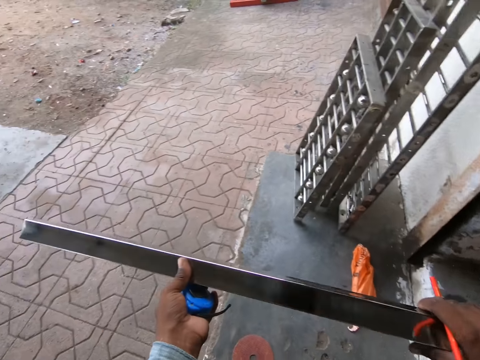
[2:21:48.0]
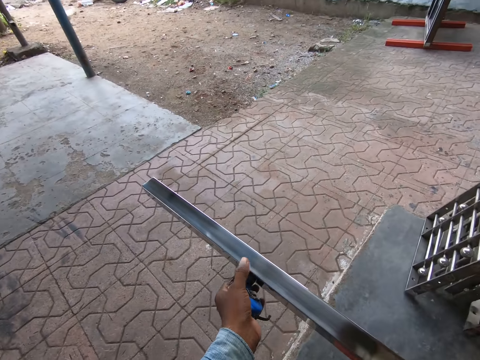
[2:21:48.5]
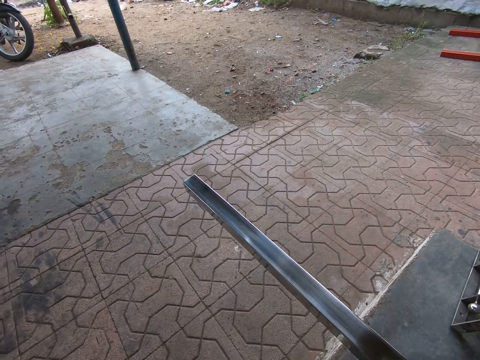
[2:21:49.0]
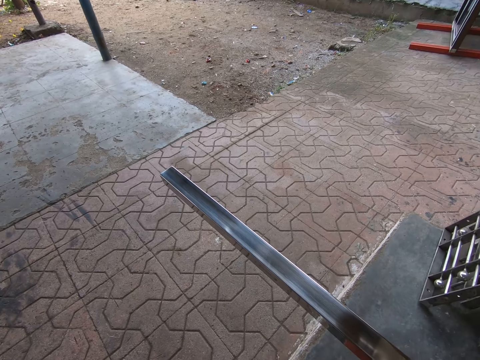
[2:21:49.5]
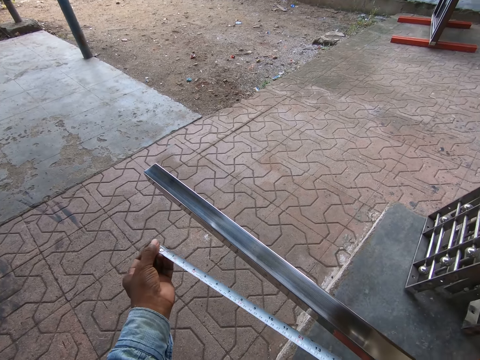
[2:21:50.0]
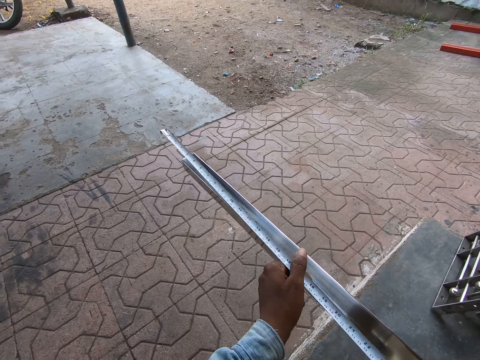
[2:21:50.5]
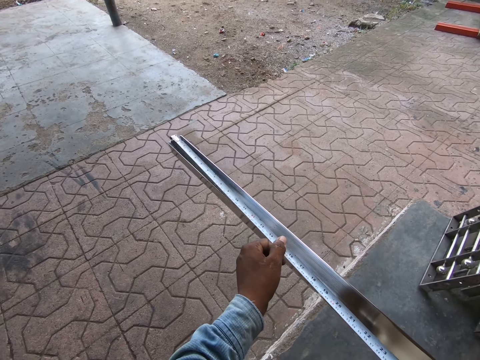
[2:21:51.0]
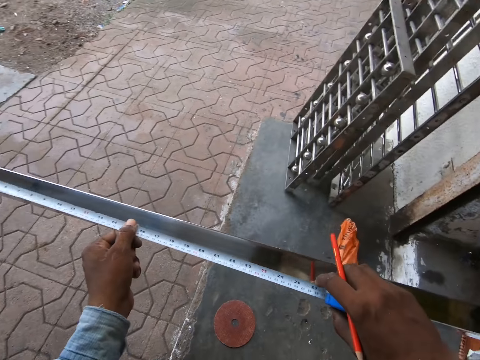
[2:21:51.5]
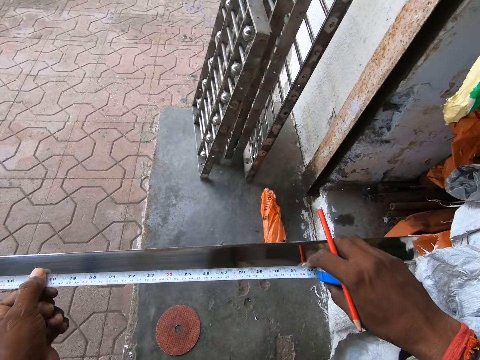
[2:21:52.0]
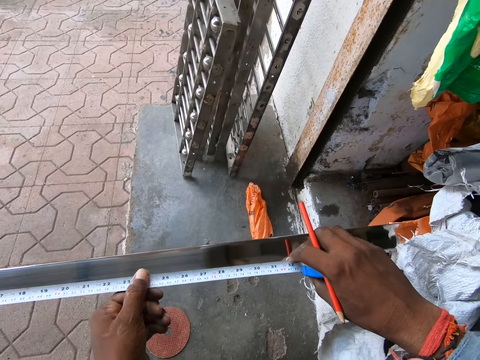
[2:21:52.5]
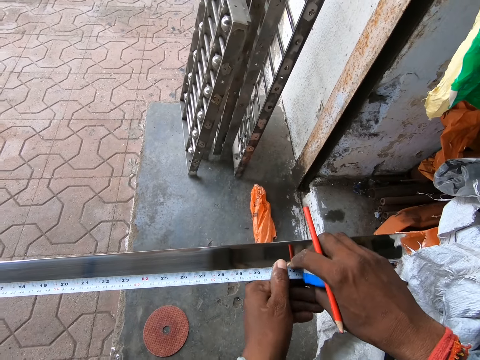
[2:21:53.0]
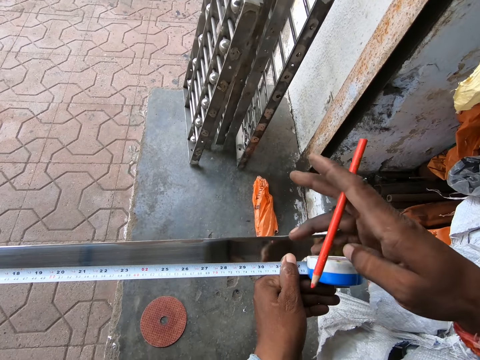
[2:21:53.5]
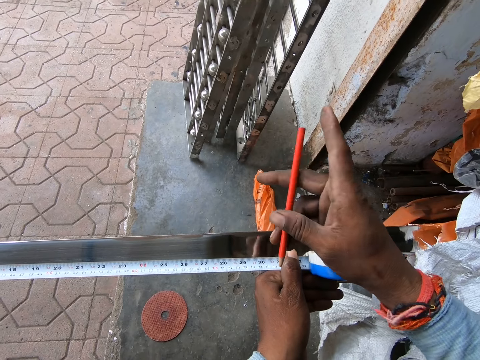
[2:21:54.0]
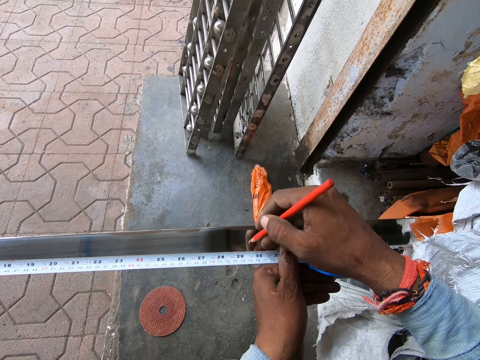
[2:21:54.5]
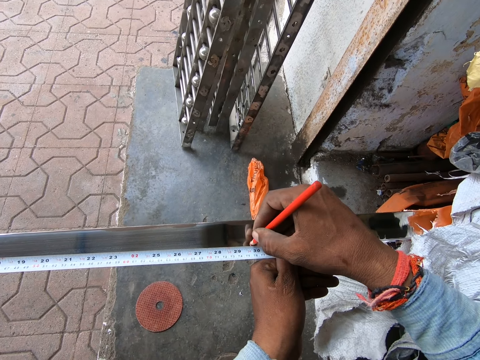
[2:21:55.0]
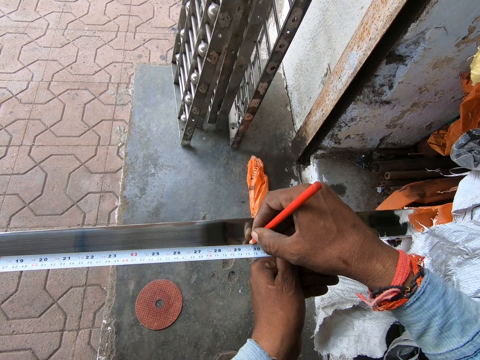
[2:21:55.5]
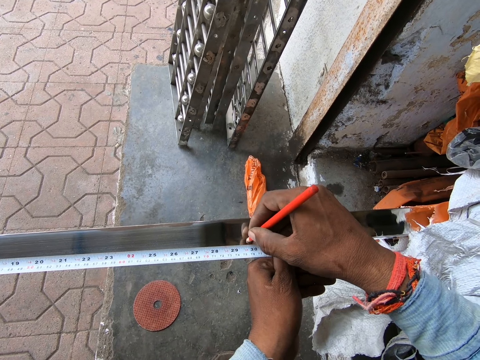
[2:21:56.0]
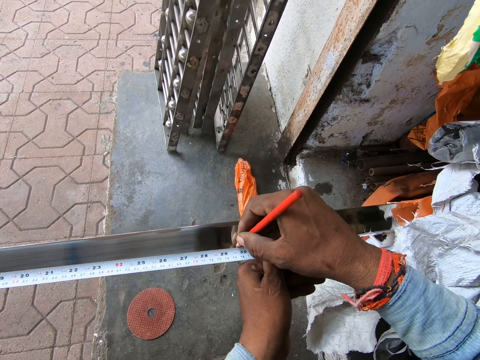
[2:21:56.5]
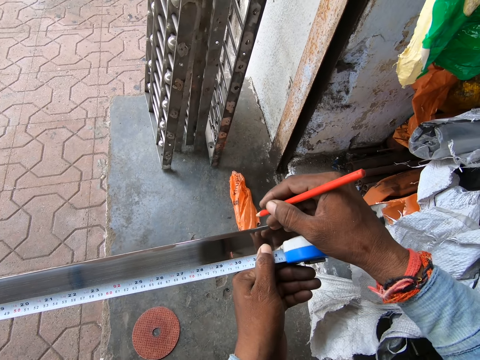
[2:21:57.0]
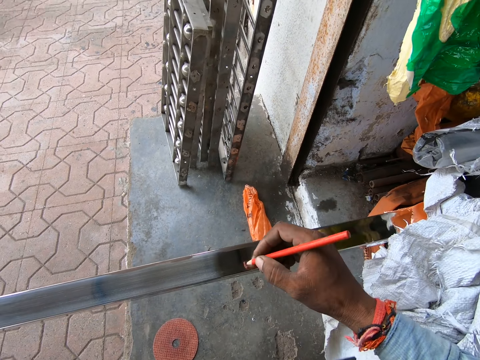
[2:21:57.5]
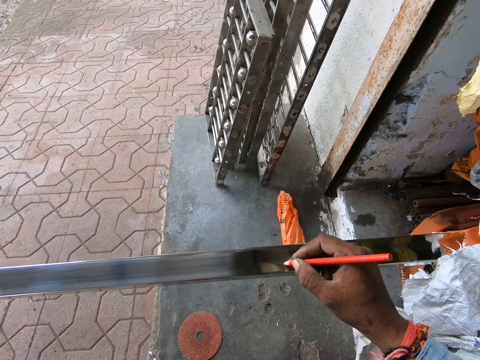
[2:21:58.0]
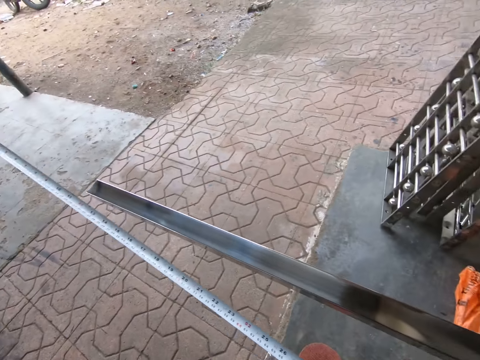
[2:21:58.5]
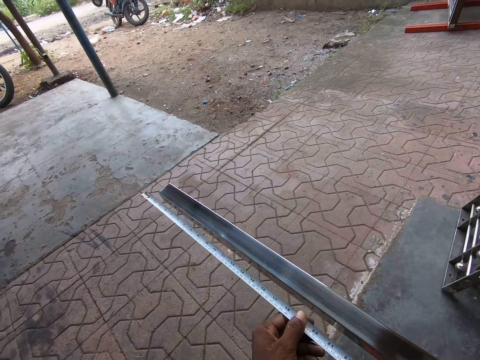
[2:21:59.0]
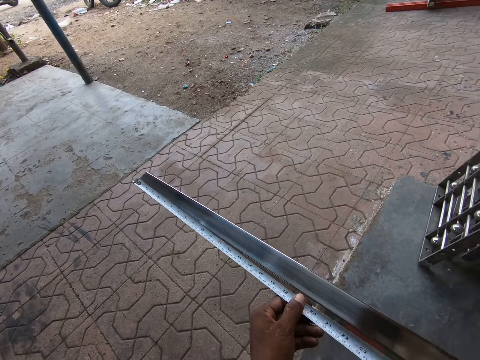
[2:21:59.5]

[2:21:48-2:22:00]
The camera wearer passes the tape measure in his left hand to his right hand. He pulls the hook of the tape measure with his left hand. He measures the rod with the tape measure in both hands. He holds the rod in the sack on the ground with his left hand. He marks a point on the rod with a pen in his right hand.

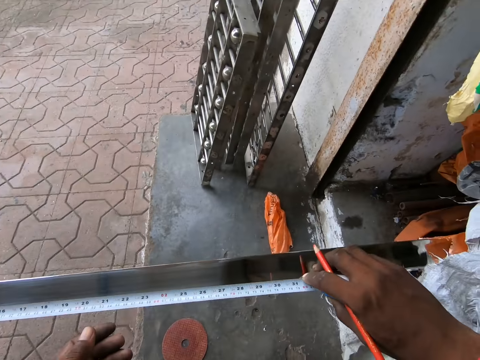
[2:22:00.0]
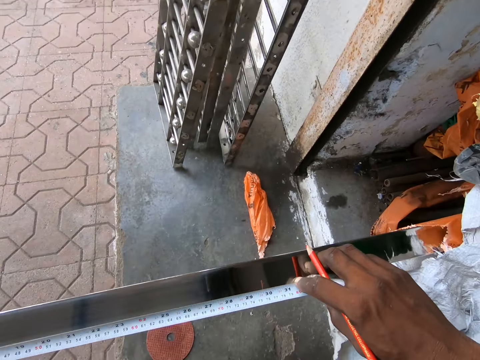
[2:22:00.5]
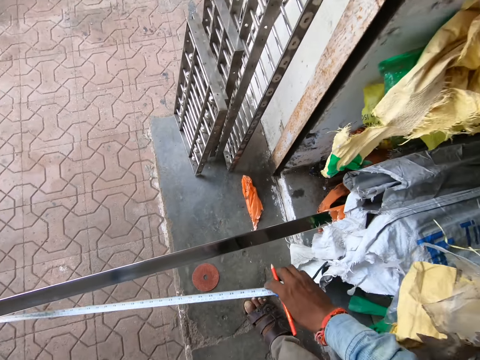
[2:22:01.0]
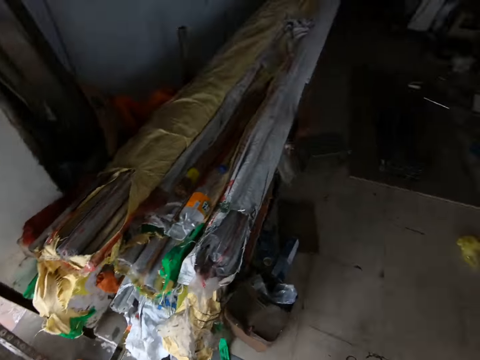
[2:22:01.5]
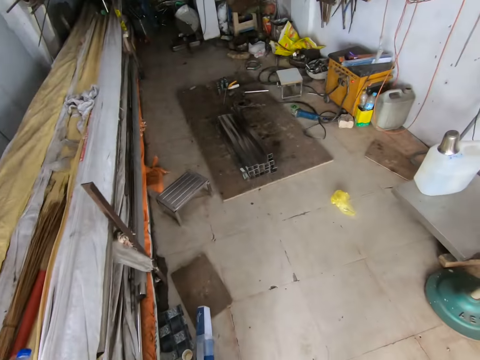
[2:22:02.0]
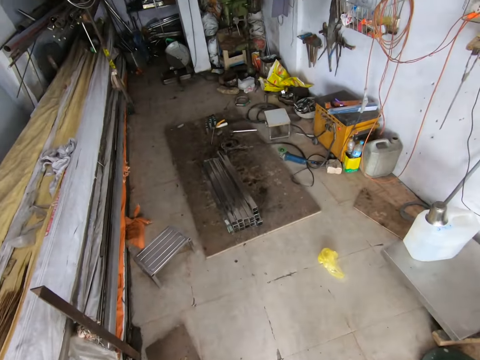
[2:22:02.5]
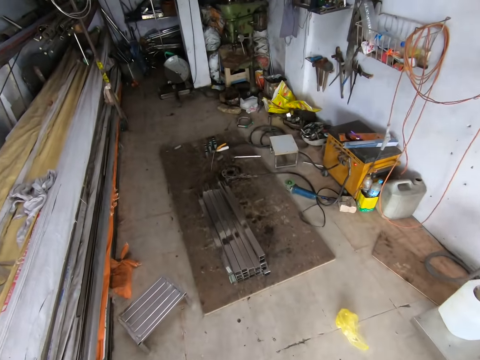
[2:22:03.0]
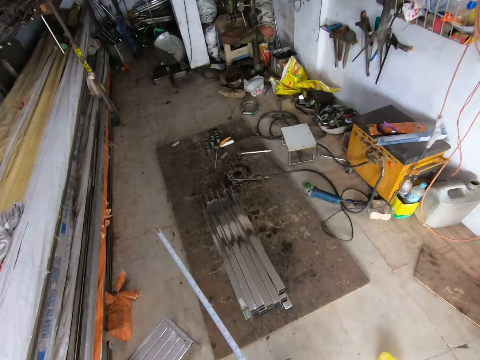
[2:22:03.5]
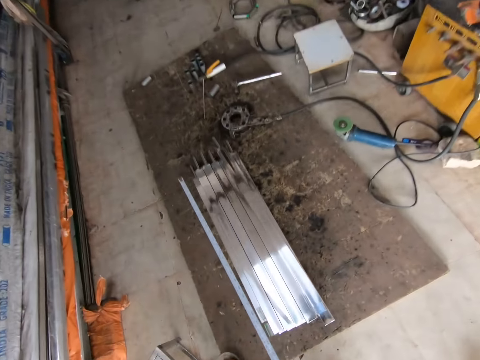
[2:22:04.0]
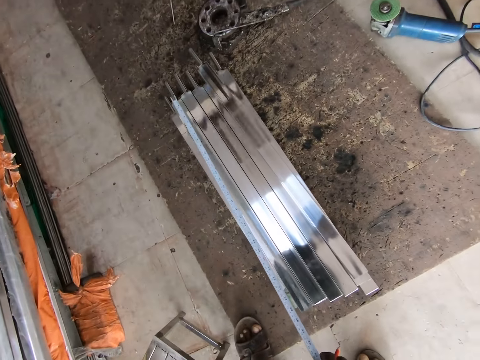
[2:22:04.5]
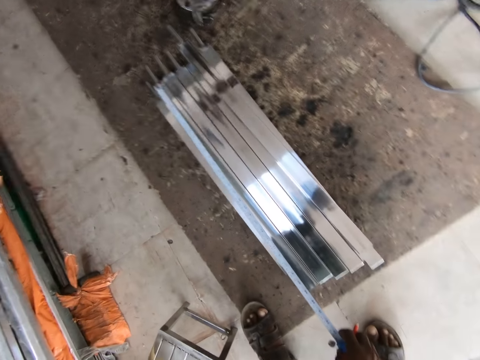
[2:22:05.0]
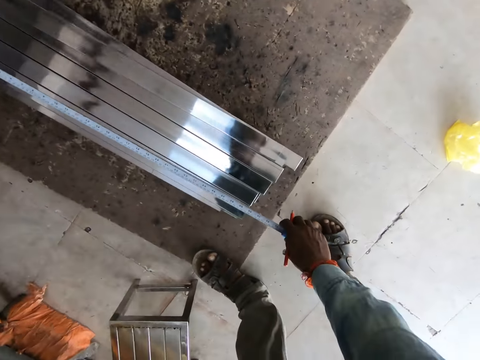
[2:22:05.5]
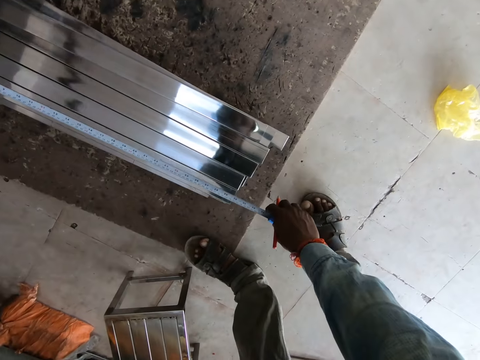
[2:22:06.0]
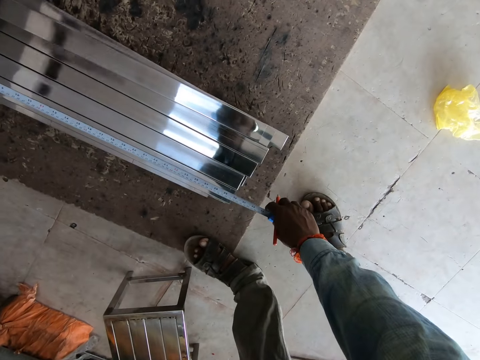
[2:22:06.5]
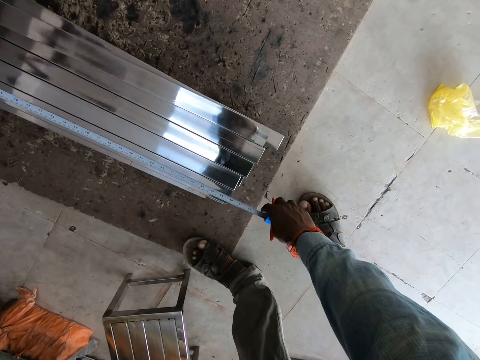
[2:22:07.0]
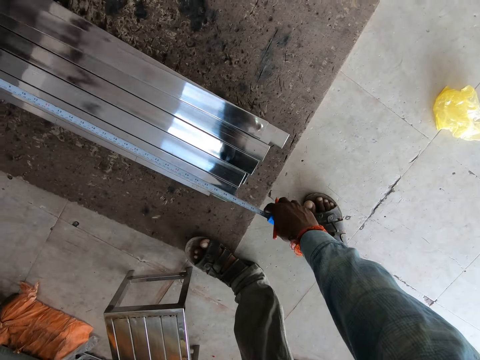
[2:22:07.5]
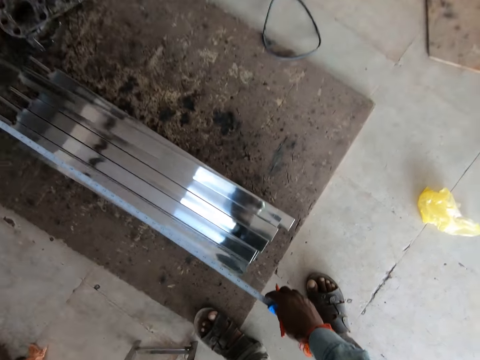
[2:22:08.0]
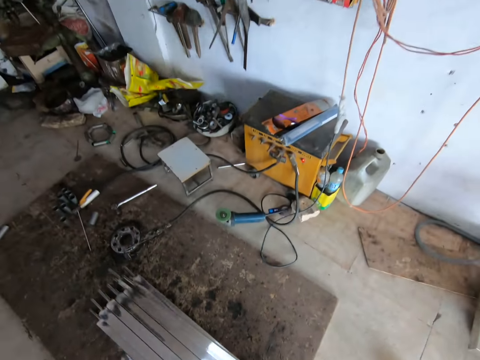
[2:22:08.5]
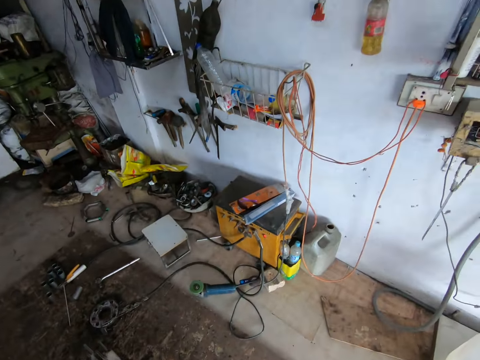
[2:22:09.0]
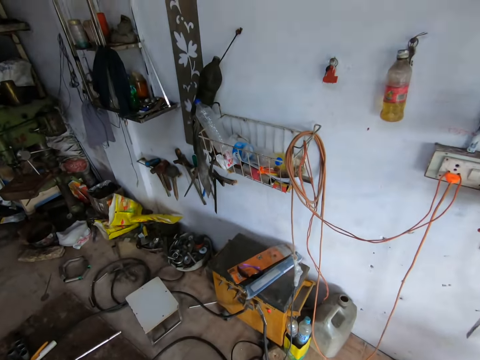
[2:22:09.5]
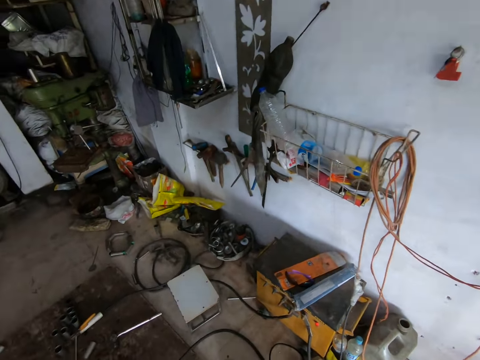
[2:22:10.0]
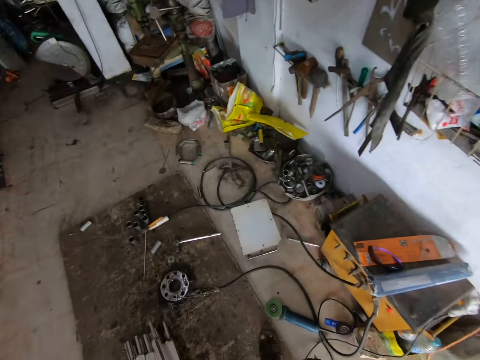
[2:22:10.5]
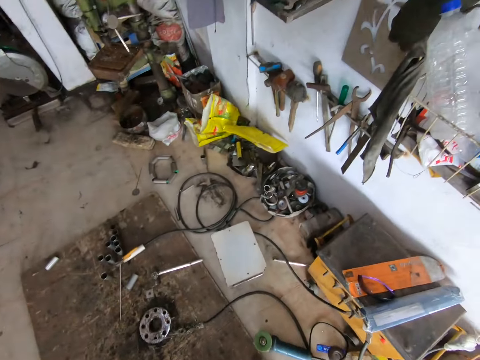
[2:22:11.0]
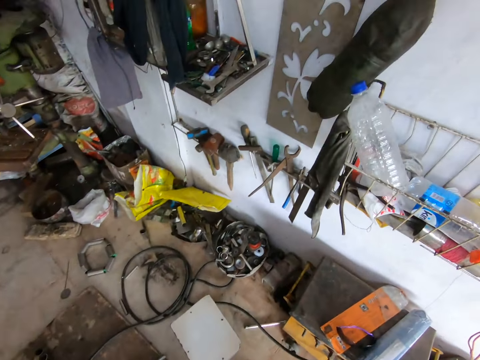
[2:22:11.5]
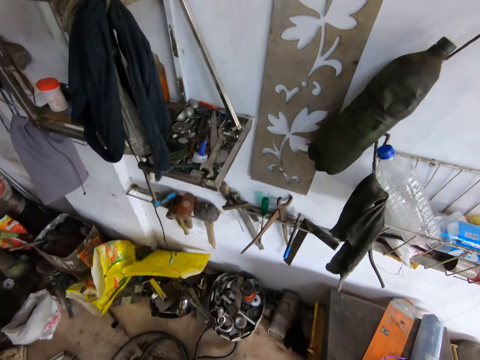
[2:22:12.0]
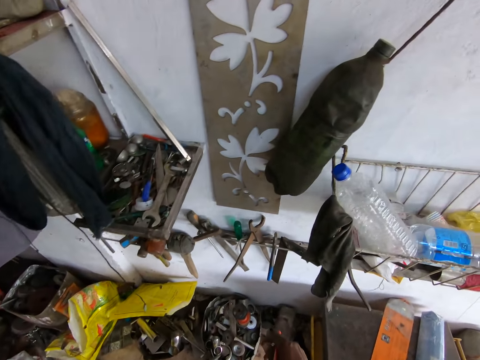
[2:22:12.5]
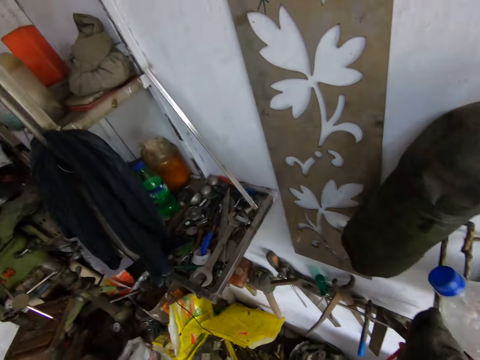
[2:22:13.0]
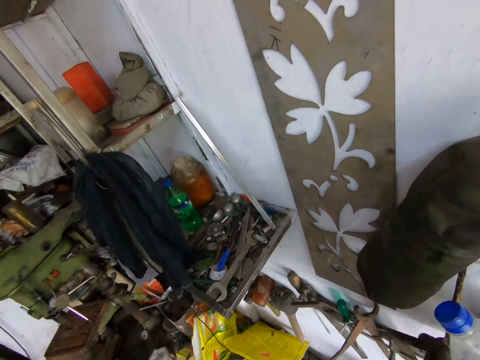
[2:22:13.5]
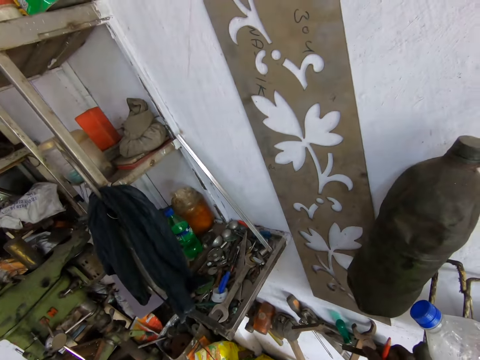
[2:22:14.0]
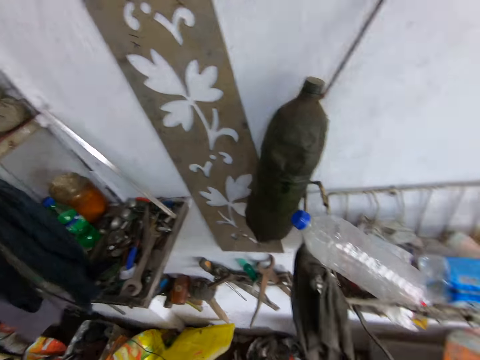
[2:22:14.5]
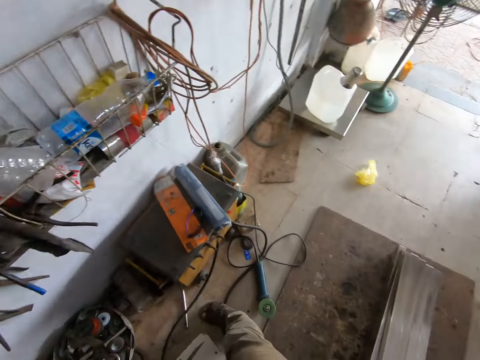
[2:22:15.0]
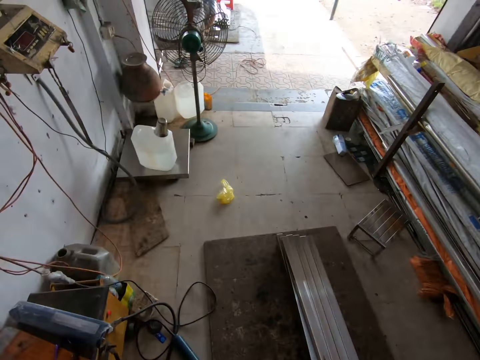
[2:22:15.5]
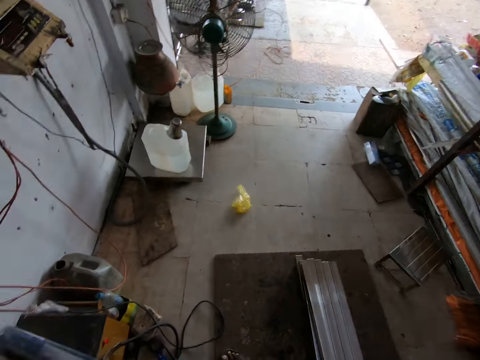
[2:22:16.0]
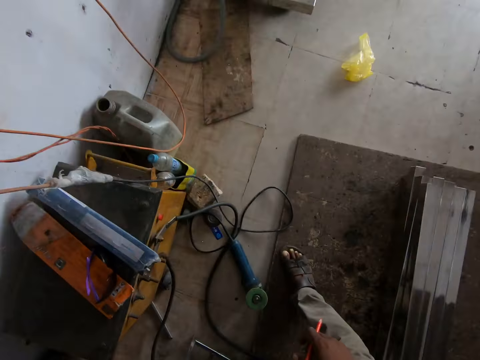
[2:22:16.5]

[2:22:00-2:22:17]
The camera wearer measures the metal with the tape. He walks around the garage. He measures a rod on the ground with the tape measure in his right hand. He walks around the garage. He picks up a try square from the tool rack on the wall with his right hand. He looks around the garage.
